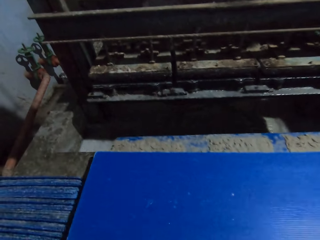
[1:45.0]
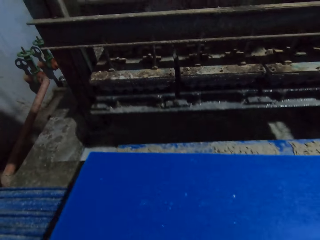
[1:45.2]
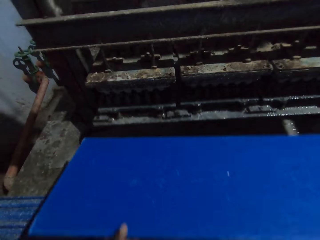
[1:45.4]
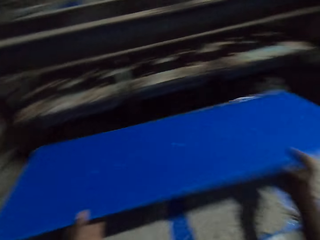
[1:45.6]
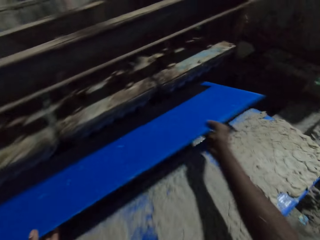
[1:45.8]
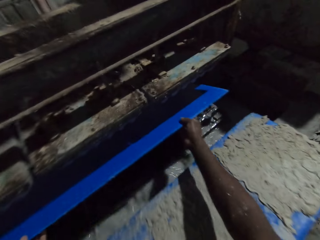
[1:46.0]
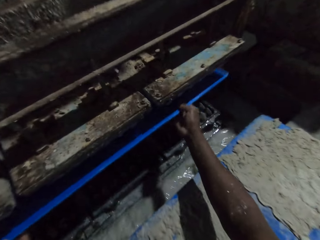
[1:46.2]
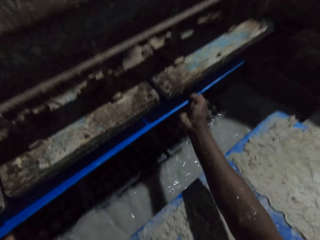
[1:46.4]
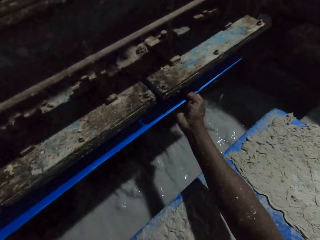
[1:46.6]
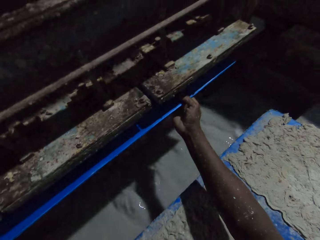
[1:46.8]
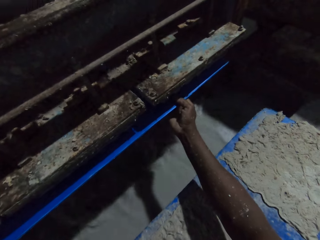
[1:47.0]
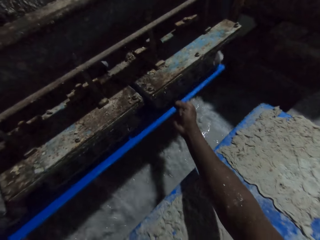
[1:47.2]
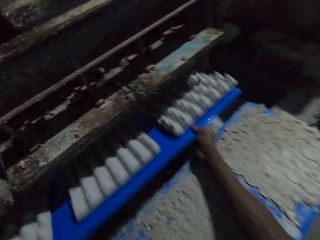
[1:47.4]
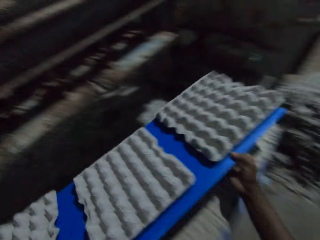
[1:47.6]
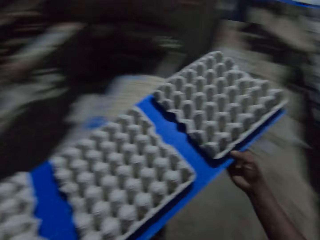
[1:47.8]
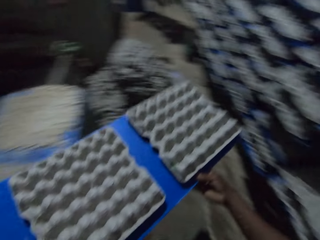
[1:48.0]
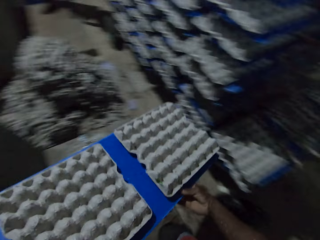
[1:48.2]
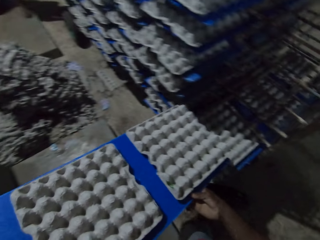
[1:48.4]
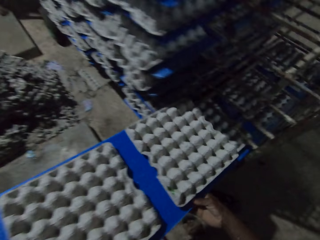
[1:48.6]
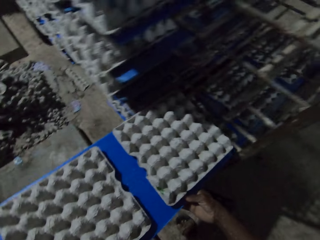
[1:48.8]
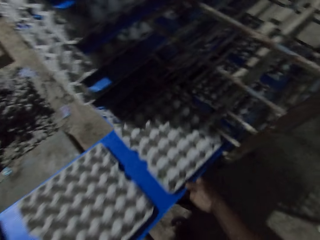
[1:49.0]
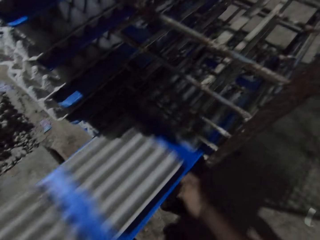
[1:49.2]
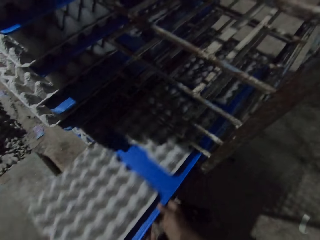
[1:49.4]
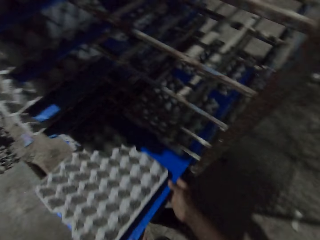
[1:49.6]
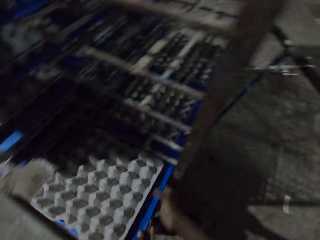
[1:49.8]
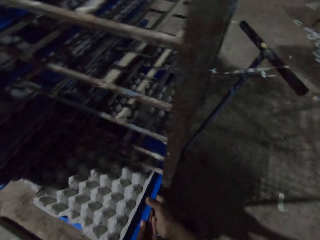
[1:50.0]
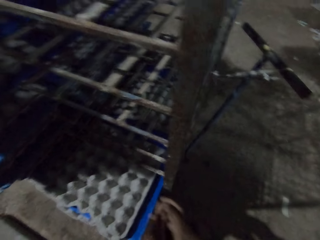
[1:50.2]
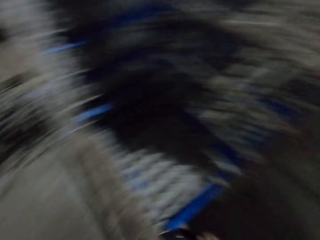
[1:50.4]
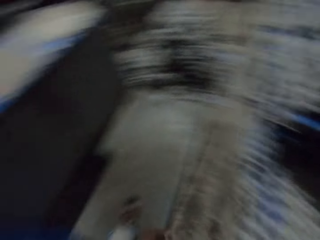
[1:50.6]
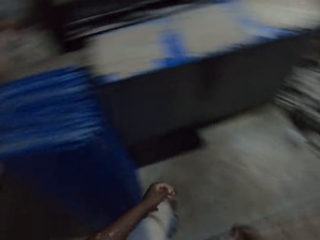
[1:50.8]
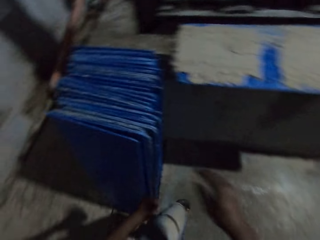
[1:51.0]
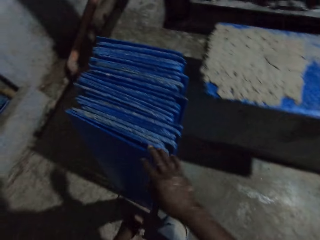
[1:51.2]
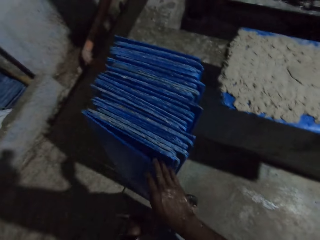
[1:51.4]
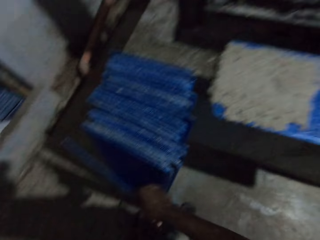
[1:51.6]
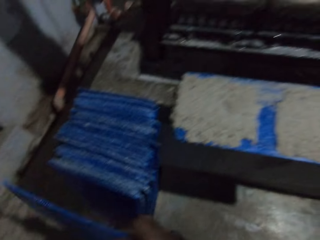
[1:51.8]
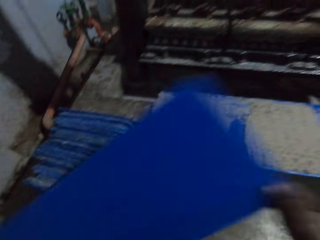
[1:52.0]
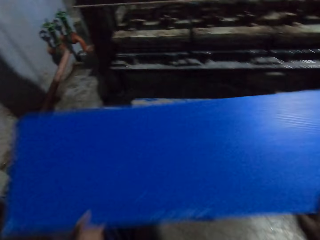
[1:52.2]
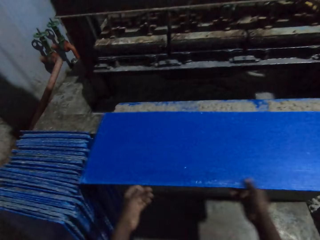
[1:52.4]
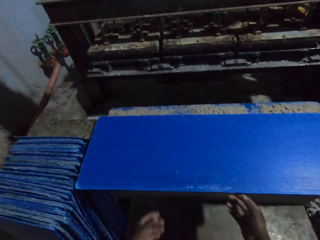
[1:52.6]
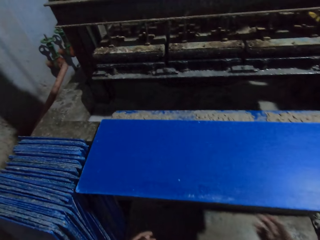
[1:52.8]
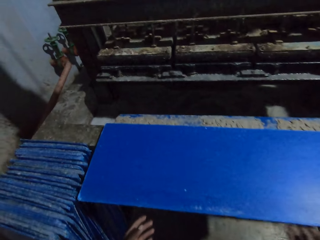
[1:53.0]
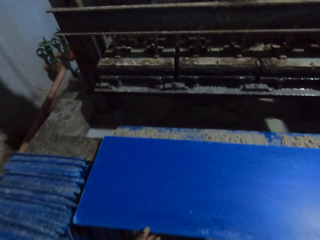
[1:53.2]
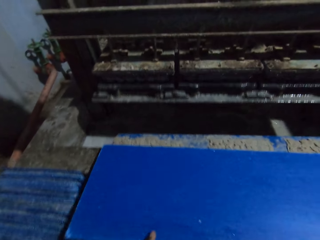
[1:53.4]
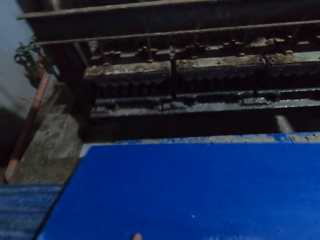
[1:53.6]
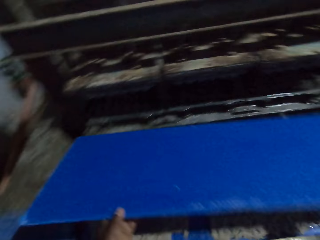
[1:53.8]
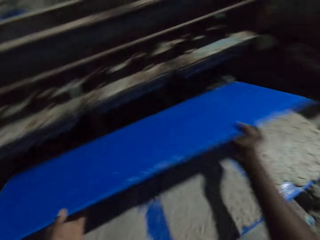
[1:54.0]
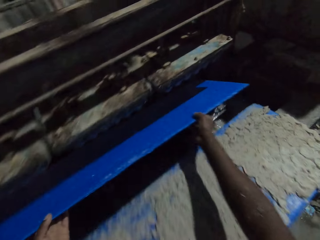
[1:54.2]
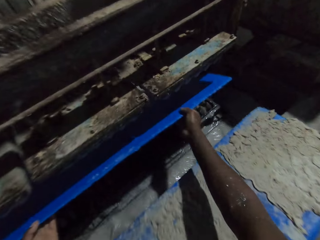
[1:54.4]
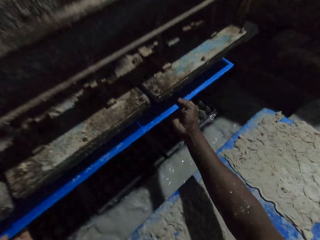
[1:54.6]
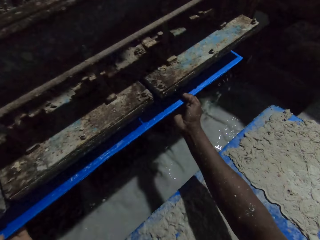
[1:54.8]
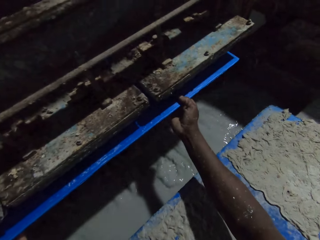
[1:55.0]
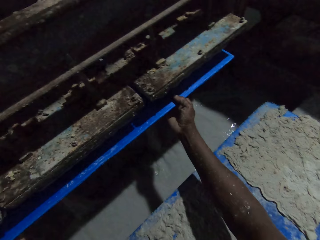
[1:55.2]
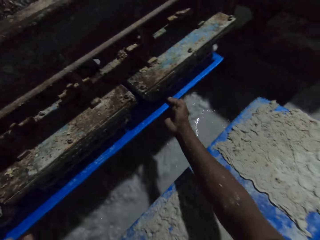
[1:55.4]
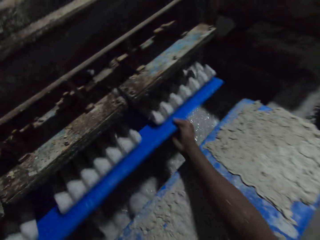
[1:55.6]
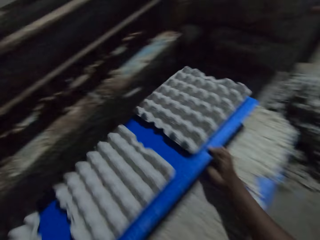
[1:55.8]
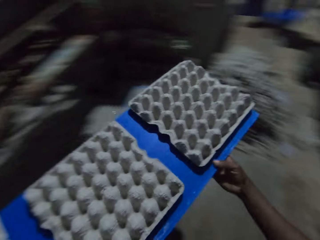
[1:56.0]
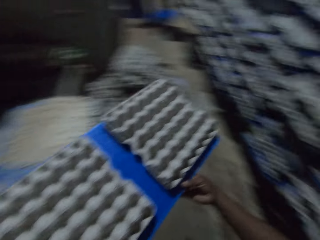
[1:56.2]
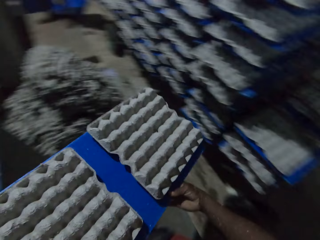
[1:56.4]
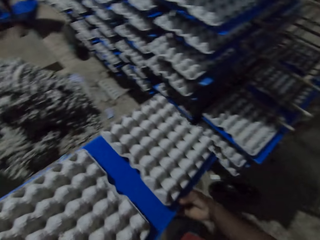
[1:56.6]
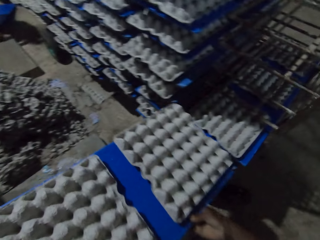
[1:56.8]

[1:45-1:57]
The camera wearer picks the polypropylene plastic from the polypropylene plastic of egg cartons on the egg carton making machine with his hands. He collects some egg cartons from the egg carton making machine with the polypropylene plastic in his hands. He pulls the plastic board off the machine. He drops the polypropylene plastic of egg cartons on the rack with his hands. He walks away from the rack. He picks the polypropylene plastic from the ground with his right hand. He drops the polypropylene plastic on the polypropylene plastic of egg cartons on the egg carton making machine with his hands. He picks the polypropylene plastic from the polypropylene plastic of egg cartons on the egg carton making machine with his hands. He collects some egg cartons from the egg carton making machine with the polypropylene plastic in his hands. He pulls the plastic board off the machine.

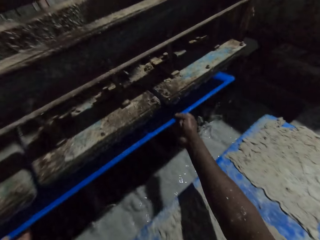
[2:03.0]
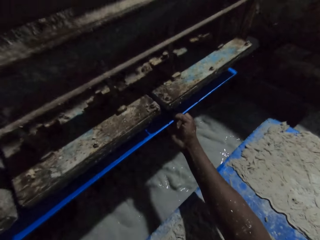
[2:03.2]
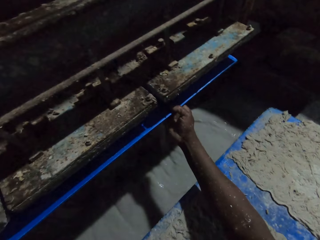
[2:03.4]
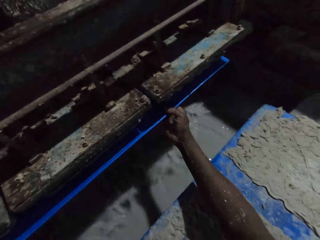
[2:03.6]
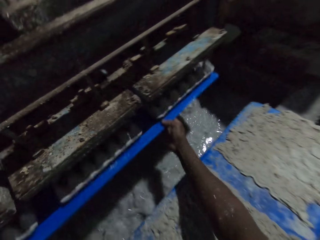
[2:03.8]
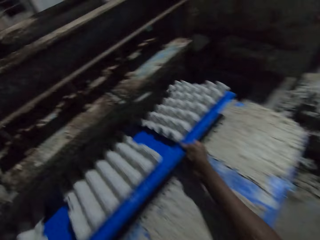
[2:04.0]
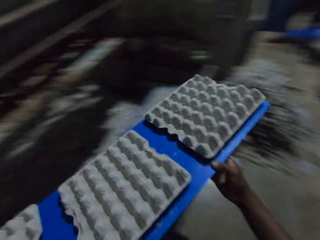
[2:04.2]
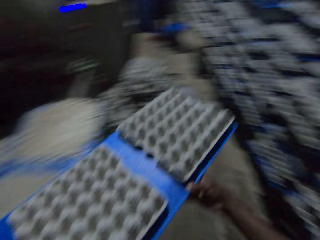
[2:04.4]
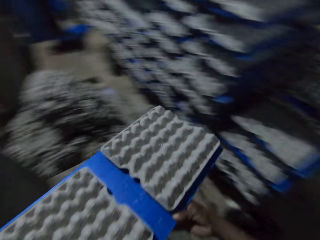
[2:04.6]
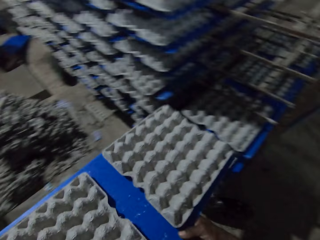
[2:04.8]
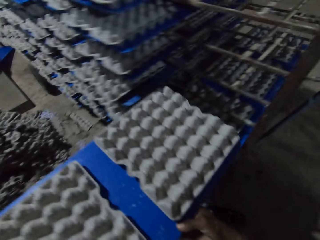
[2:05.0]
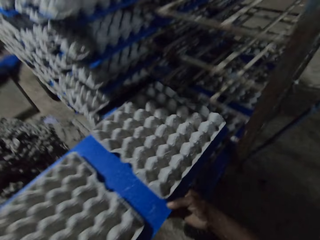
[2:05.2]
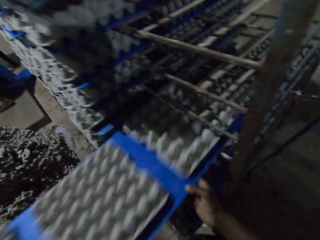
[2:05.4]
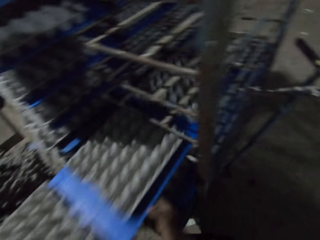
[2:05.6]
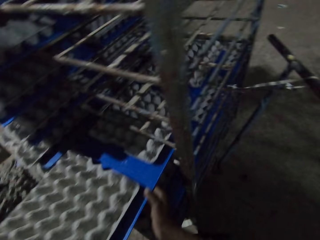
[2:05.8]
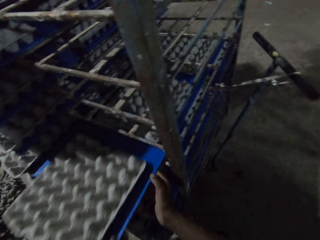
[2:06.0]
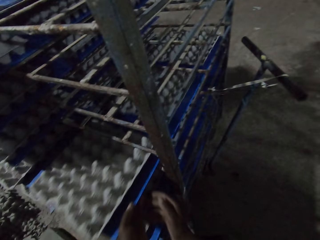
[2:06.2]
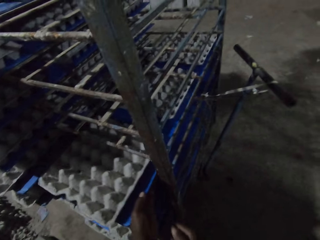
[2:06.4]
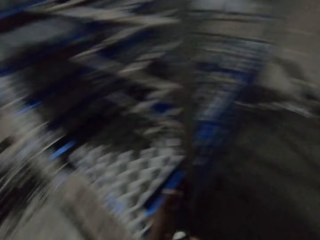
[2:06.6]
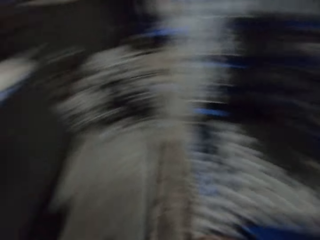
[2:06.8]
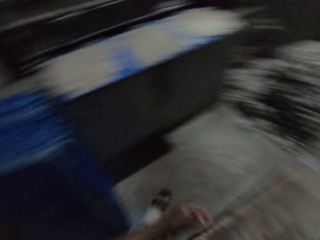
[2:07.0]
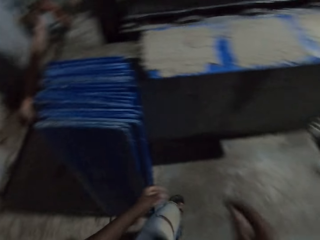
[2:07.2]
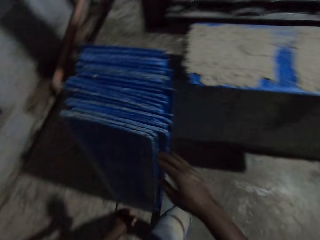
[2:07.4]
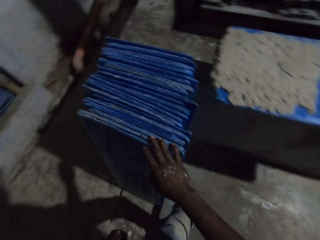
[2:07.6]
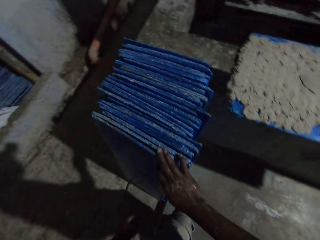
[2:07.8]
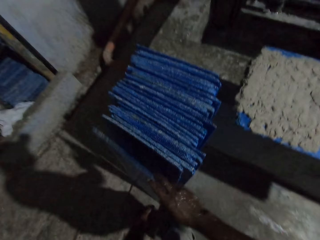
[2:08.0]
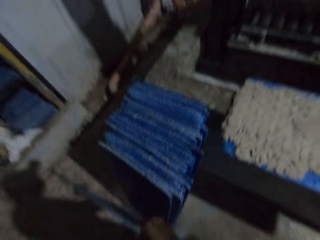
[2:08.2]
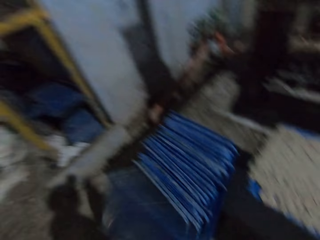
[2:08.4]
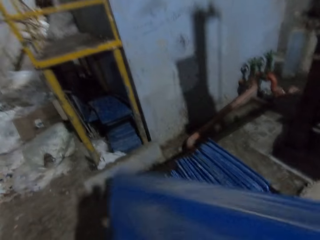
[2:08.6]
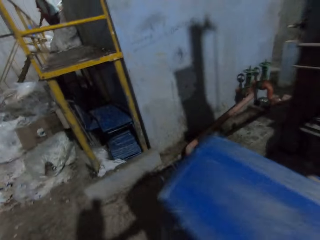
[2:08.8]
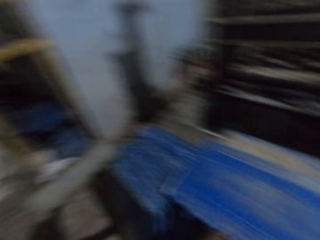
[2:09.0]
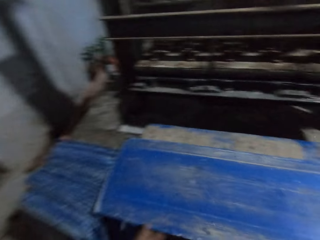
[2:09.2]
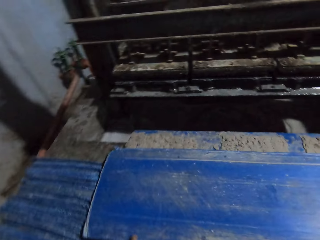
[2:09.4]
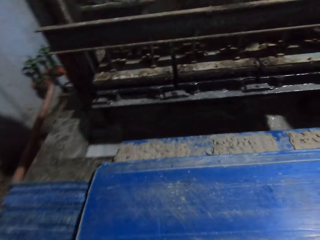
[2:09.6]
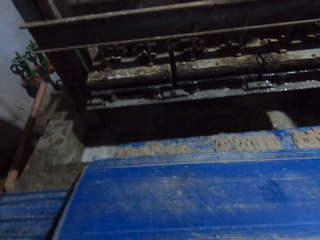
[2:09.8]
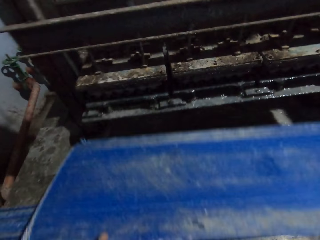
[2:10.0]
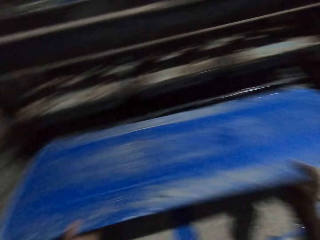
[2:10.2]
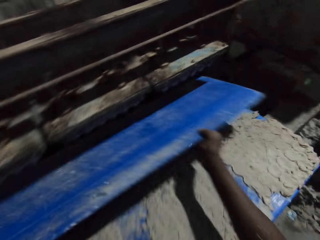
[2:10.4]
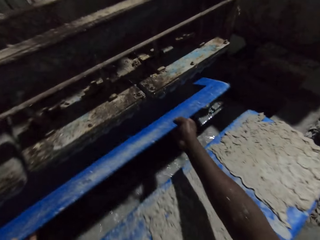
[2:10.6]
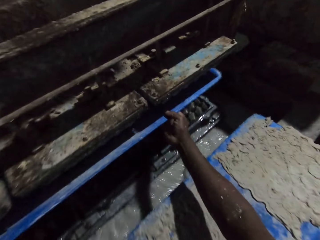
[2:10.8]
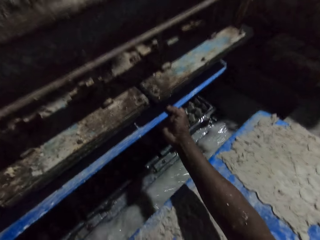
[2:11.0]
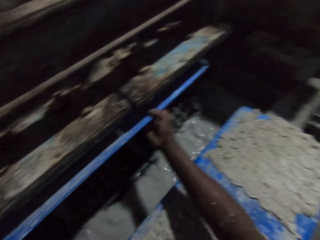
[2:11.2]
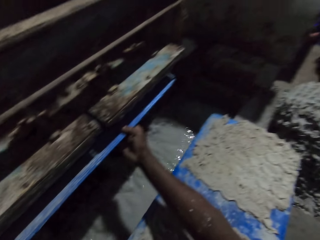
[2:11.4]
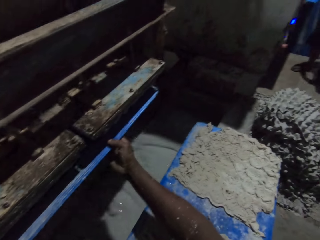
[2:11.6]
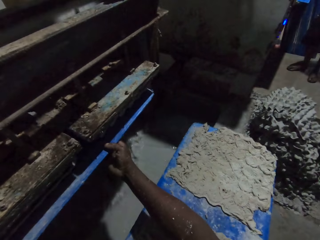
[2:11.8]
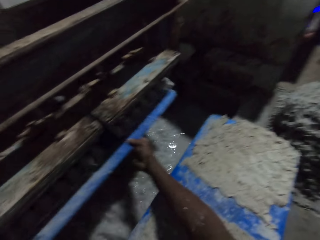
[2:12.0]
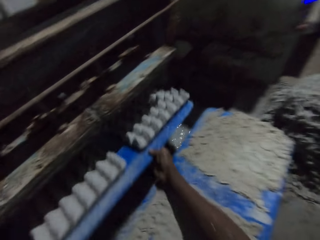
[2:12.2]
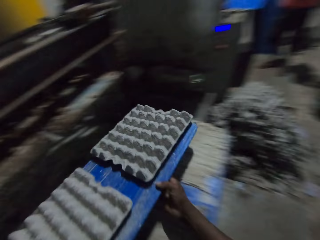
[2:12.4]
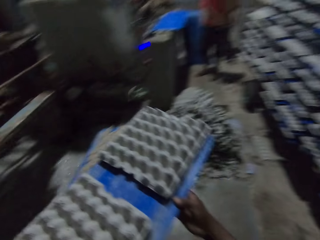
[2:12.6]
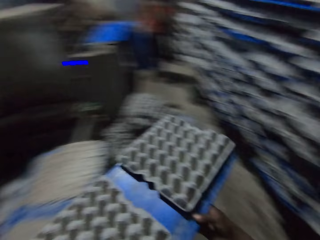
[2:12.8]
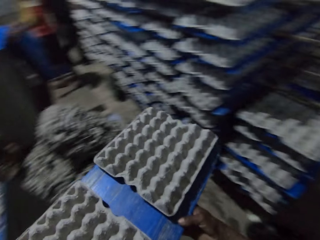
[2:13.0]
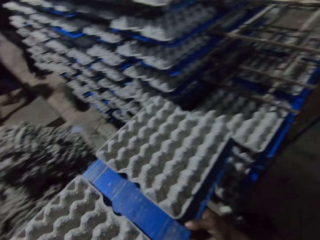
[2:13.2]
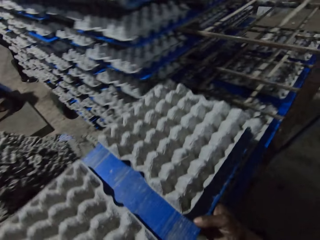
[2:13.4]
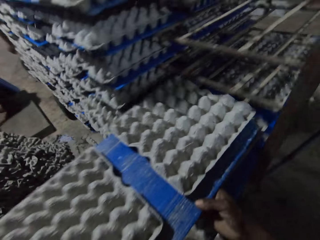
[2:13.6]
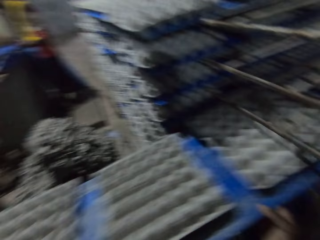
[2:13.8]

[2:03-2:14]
The camera wearer puts the plastic board in the machine. He collects some egg cartons from the egg carton making machine with the polypropylene plastic in his hands. He pulls the plastic board off the machine. He drops the polypropylene plastic of egg cartons on the rack with his hands. He walks away from the rack. He picks the polypropylene plastic from the ground with his right hand. He drops the polypropylene plastic on the polypropylene plastic of egg cartons on the egg carton making machine with his hands. He collects some egg cartons from the egg carton making machine with the polypropylene plastic in his hands. He pulls the plastic board off the machine.
